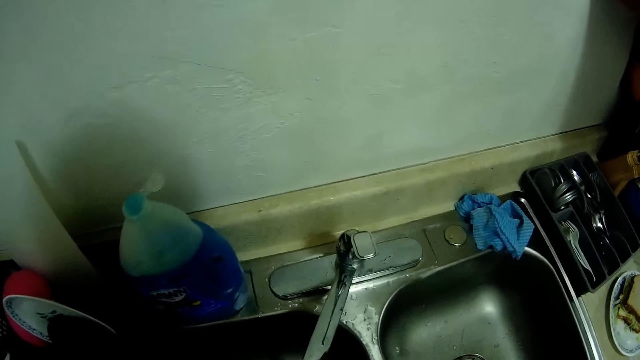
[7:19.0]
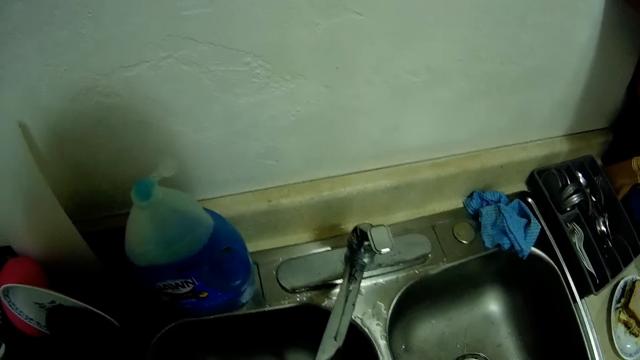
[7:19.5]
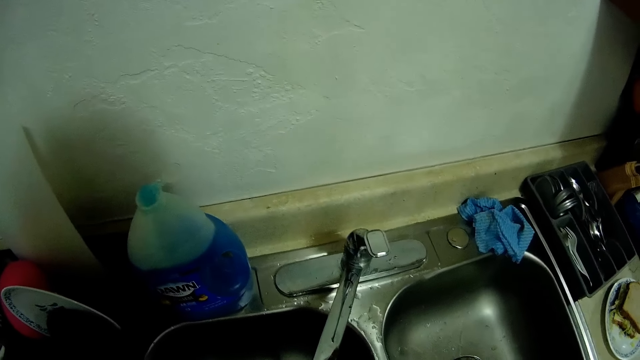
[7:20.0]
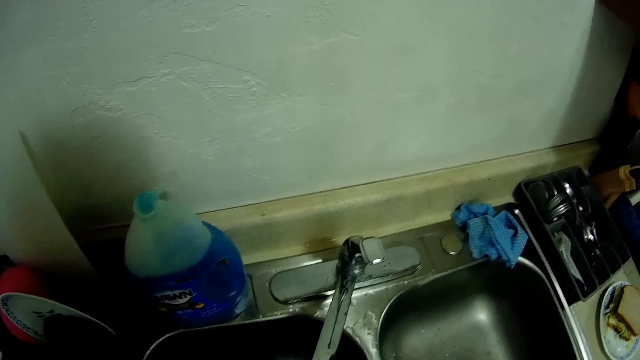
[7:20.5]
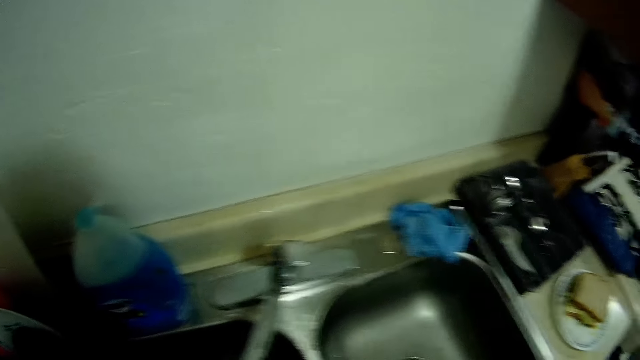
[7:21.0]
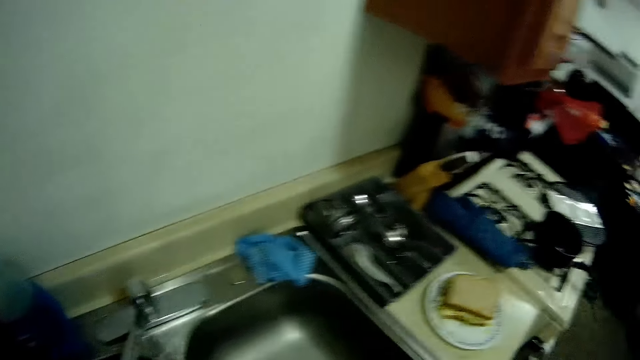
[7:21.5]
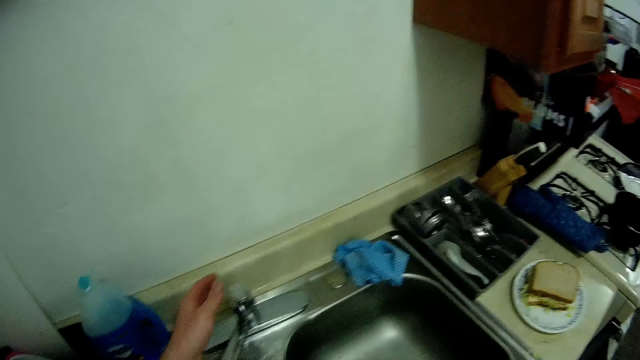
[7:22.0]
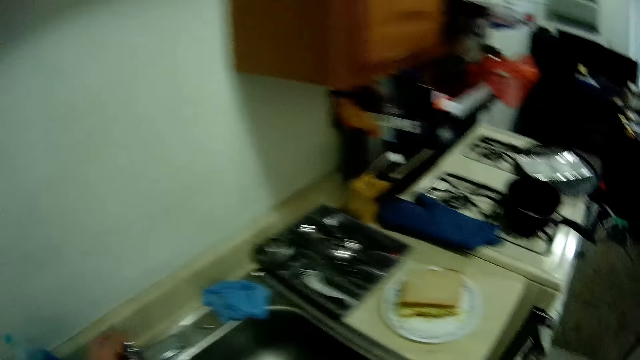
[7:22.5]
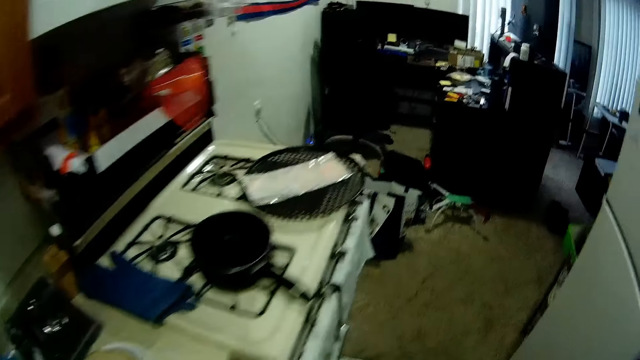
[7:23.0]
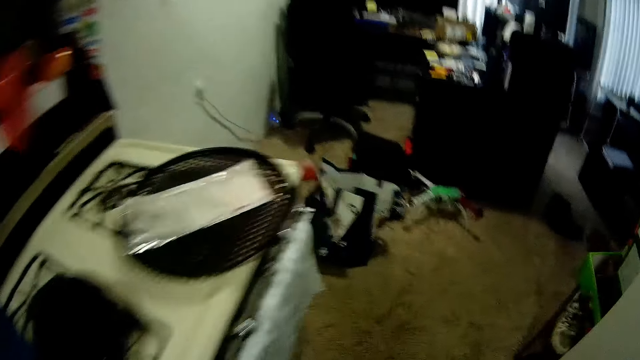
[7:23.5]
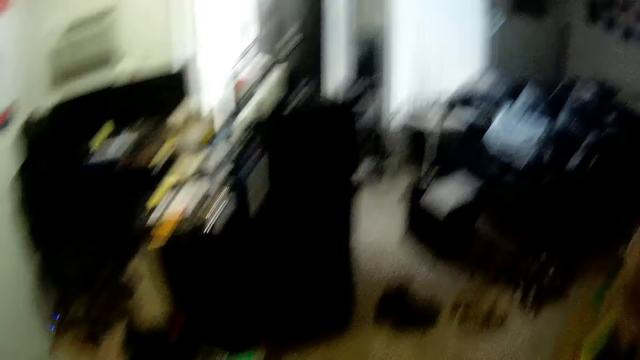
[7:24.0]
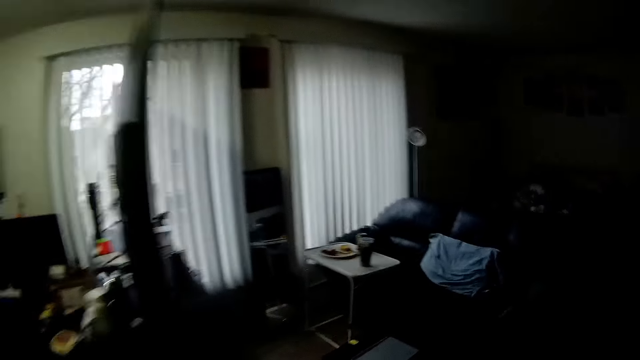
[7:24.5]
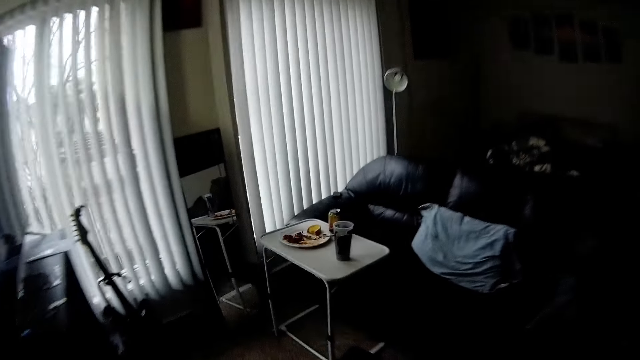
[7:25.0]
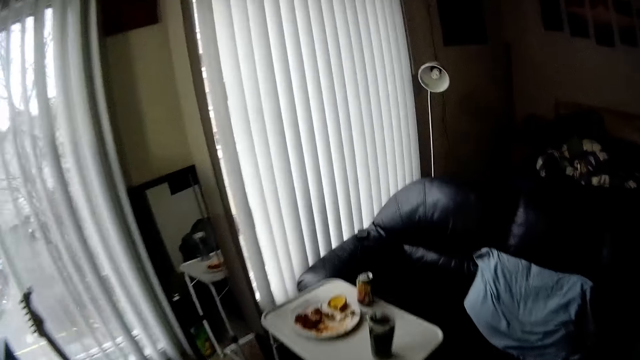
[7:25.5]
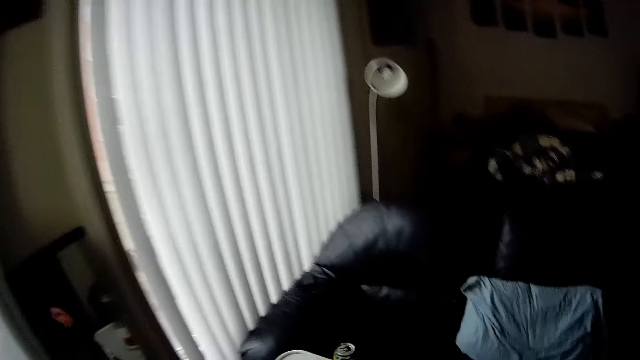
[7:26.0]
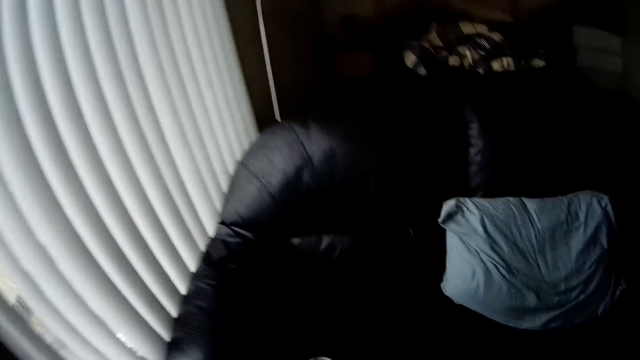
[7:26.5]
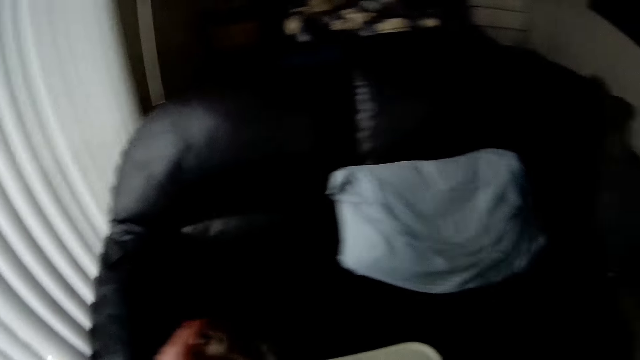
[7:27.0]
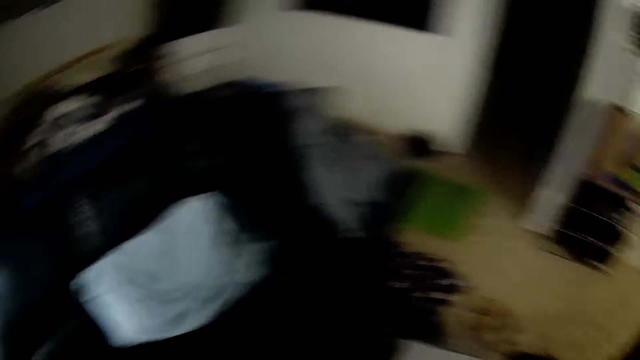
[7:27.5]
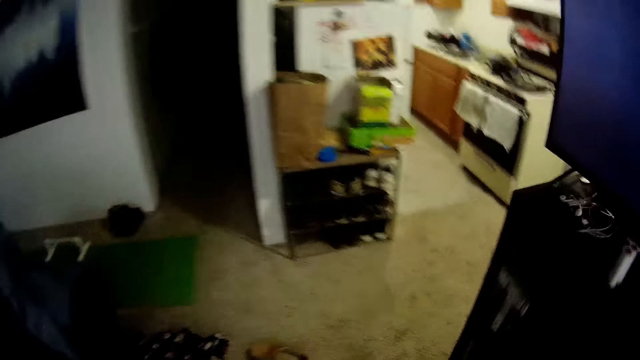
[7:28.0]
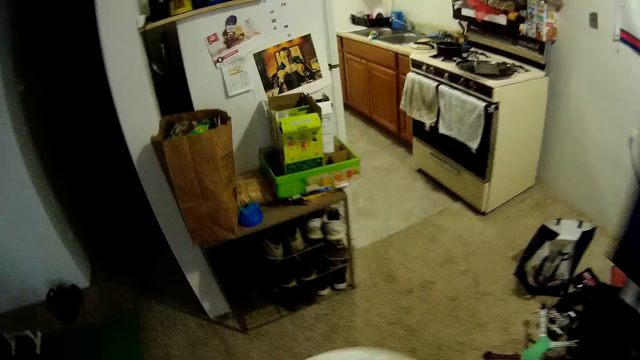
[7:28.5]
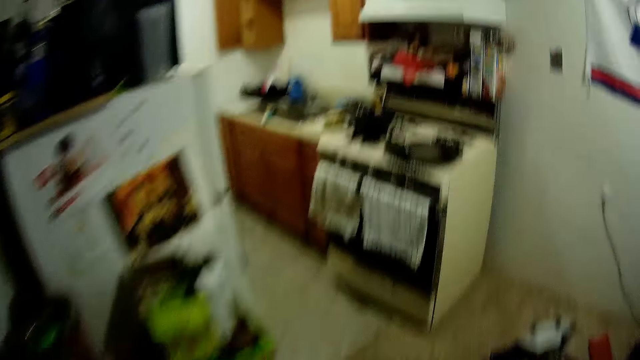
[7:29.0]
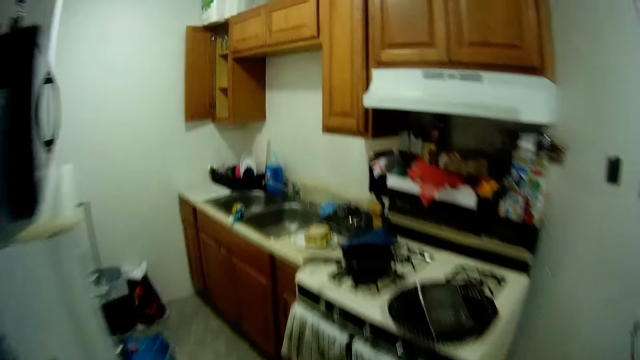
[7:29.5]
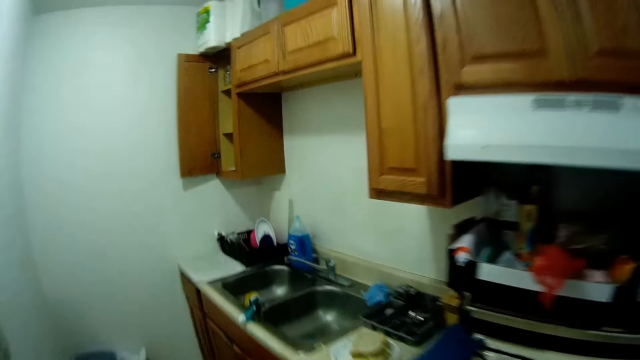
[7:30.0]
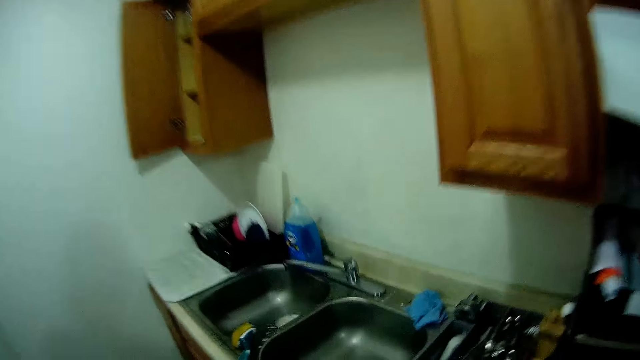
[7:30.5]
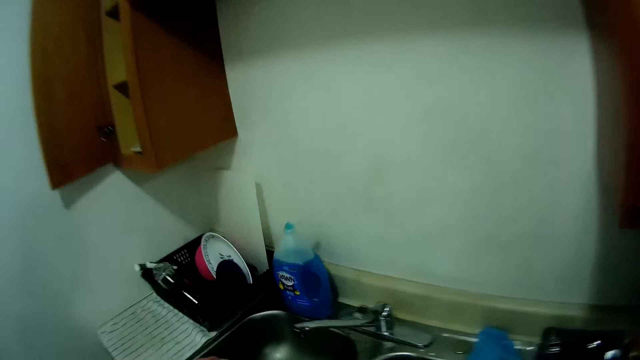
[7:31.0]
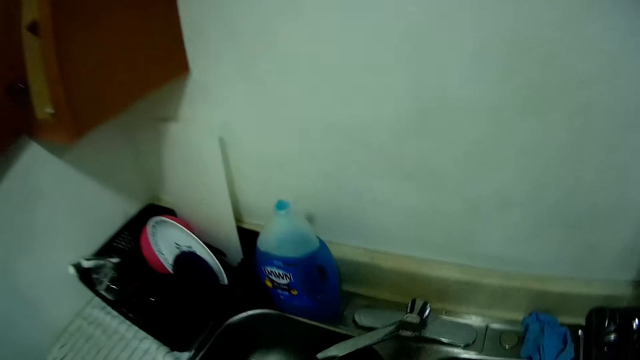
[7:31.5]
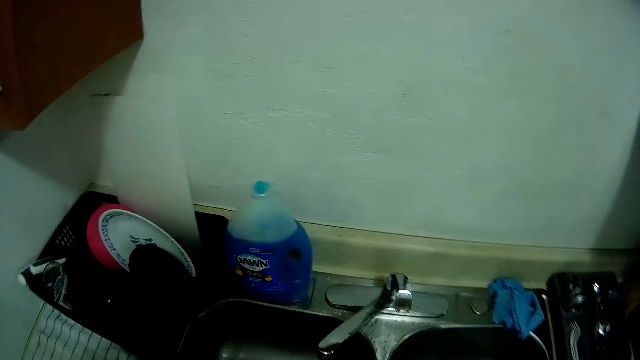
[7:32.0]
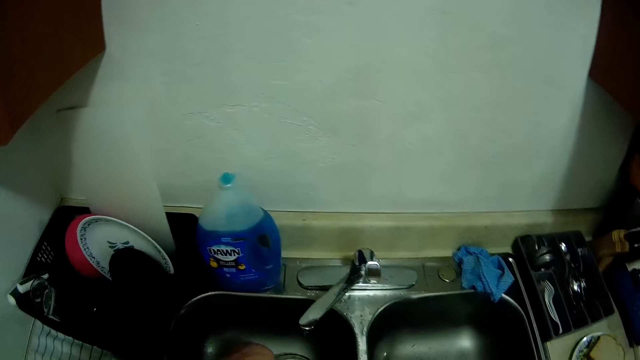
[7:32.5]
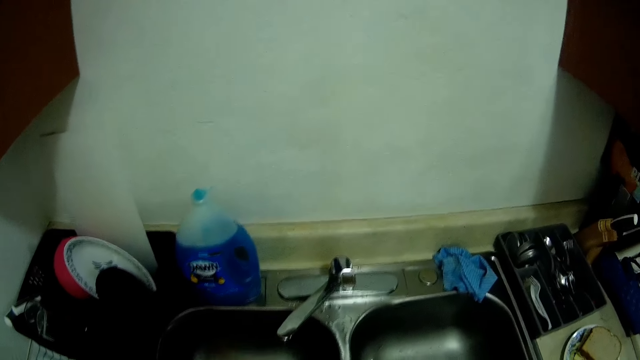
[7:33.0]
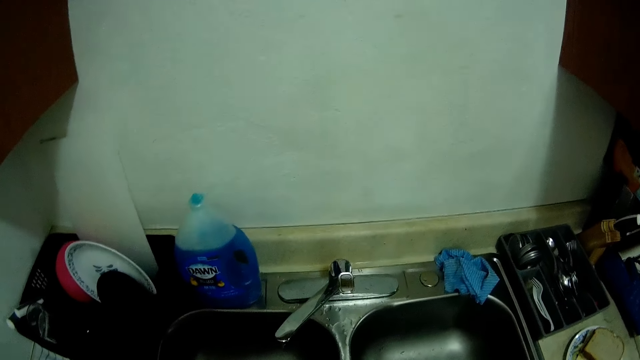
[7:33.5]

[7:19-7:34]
The camera wearer turns off the tap with her left hand. She walks in the room. She picks up a plate of food on a table. She picks up a can from the table in the living room with her left hand. She walks in the room. She puts food in a garbage can.

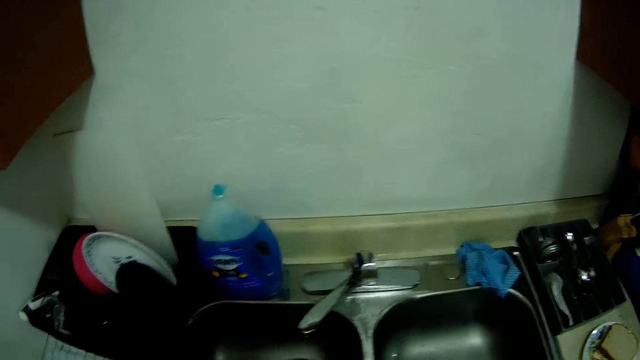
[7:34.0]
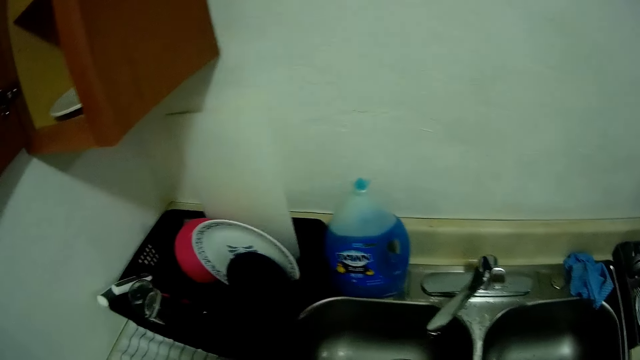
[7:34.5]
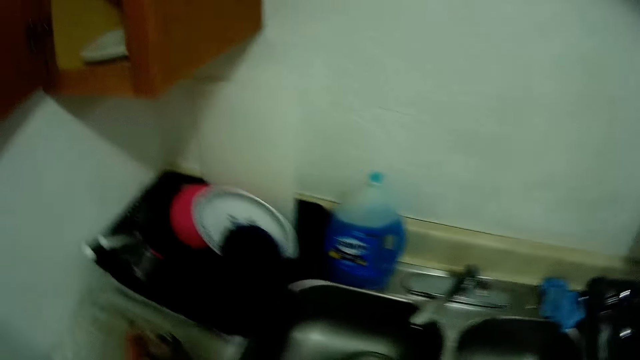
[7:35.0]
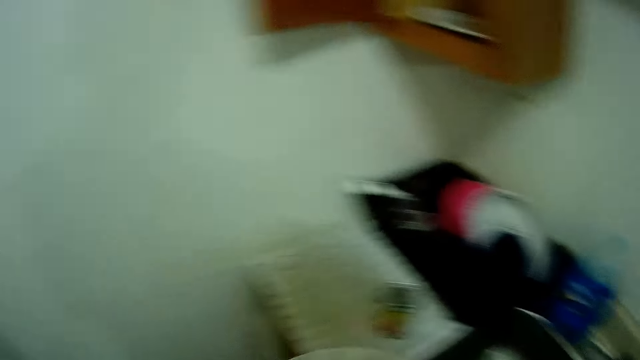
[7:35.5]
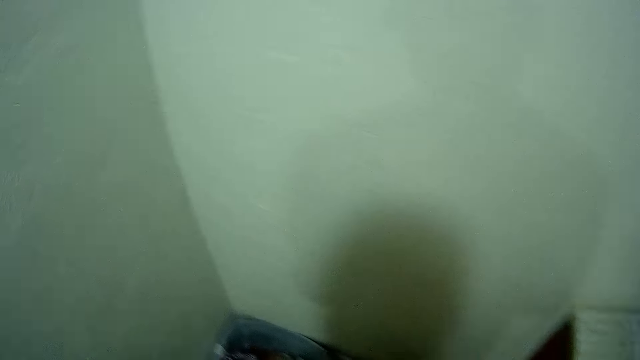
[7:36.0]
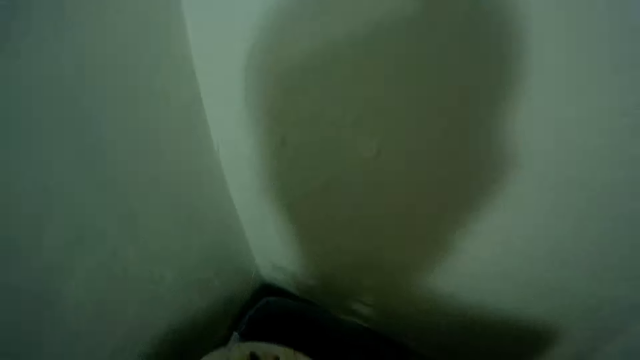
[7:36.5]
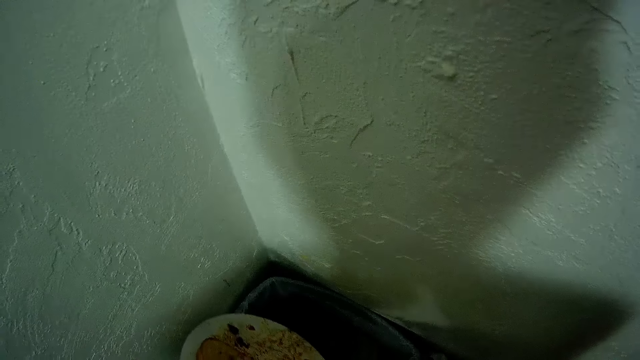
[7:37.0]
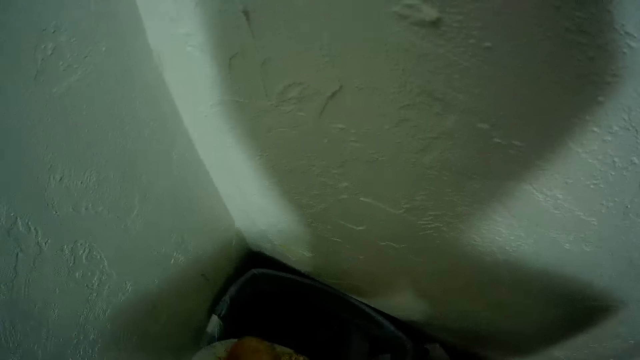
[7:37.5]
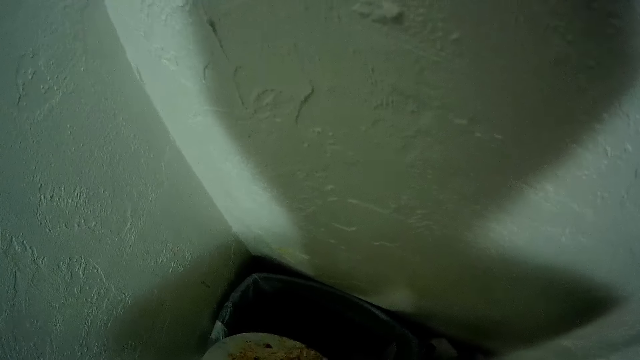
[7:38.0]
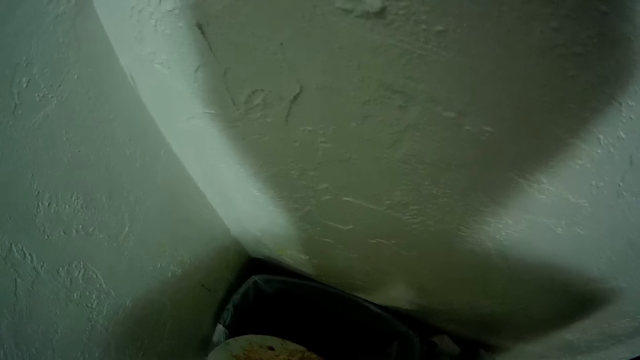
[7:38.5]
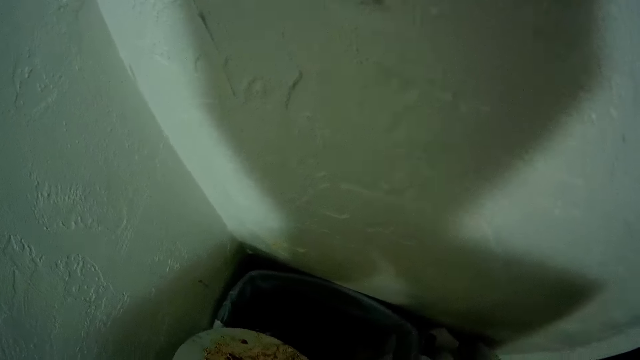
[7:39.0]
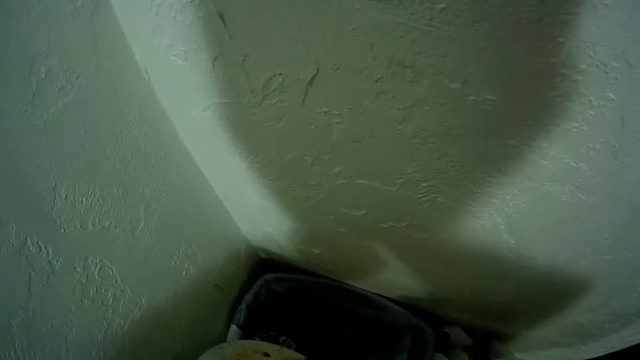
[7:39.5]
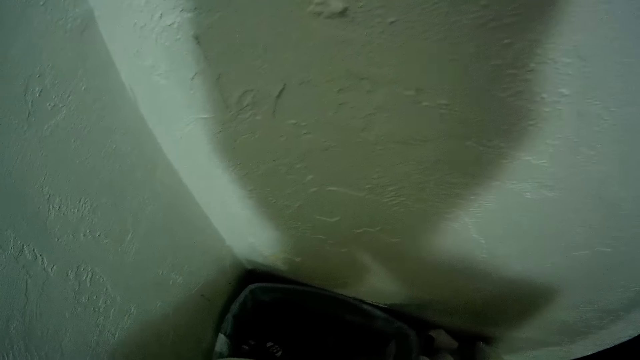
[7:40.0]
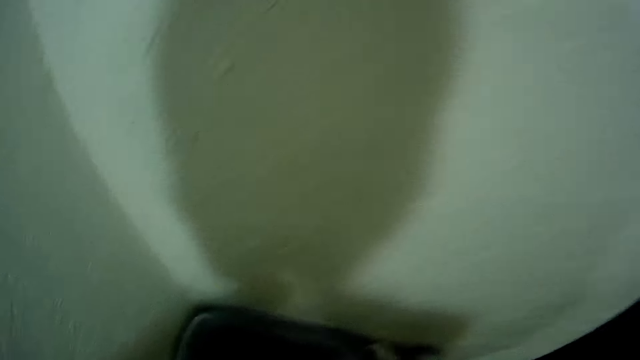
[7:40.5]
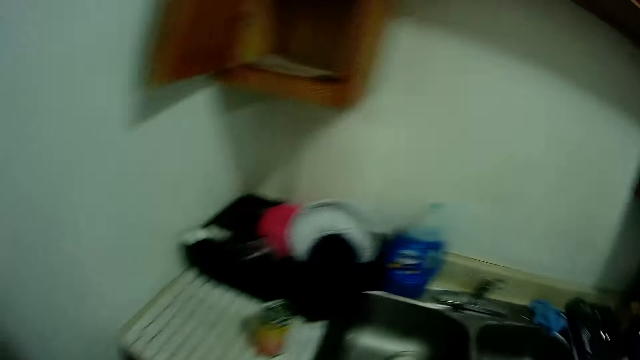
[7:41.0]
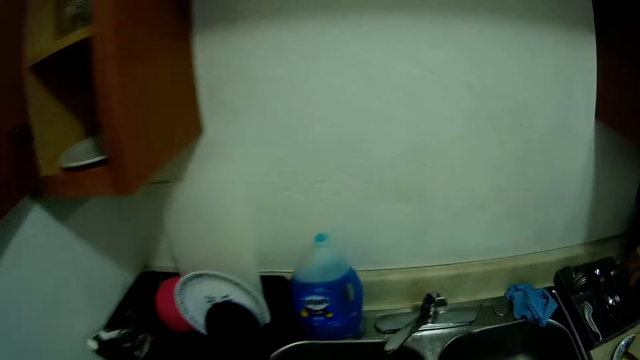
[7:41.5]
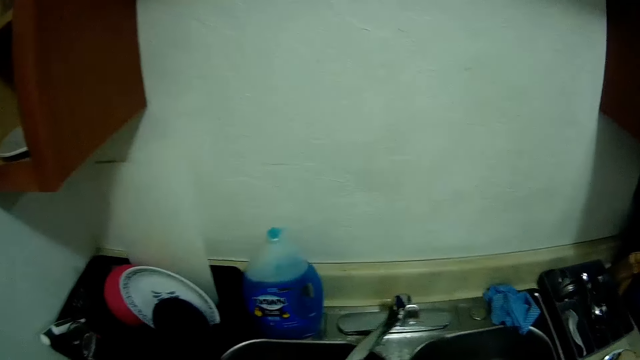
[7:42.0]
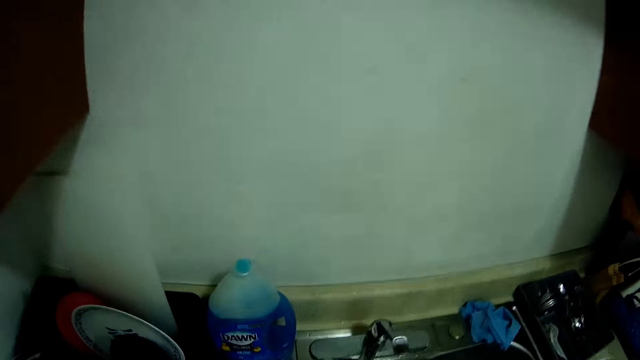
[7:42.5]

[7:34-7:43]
The camera wearer places the can onto the kitchen worktop with her left hand. She pours leftover food from a plate into a bin. She puts the plate in the sink.
